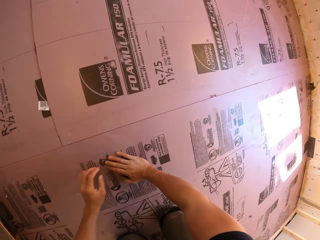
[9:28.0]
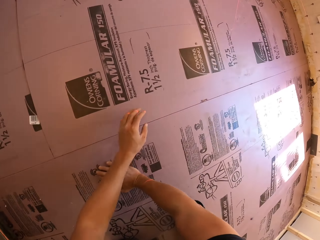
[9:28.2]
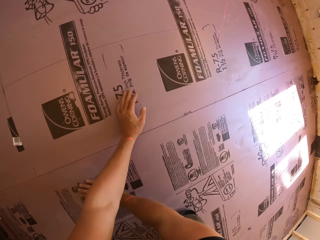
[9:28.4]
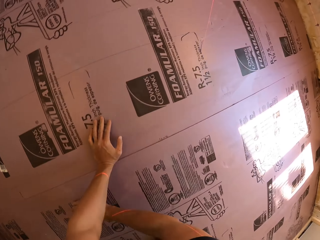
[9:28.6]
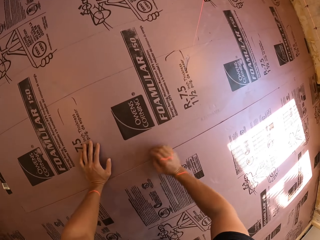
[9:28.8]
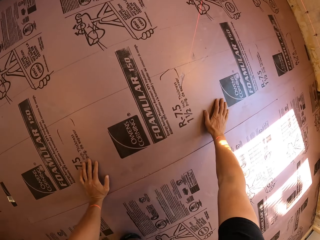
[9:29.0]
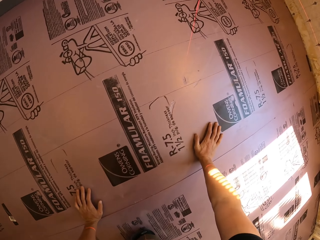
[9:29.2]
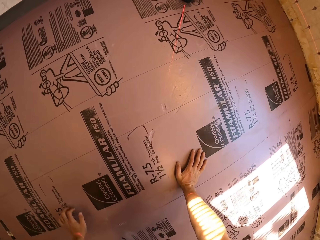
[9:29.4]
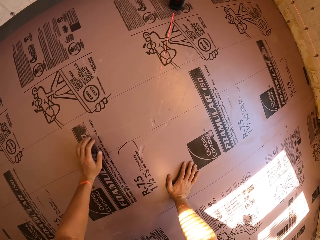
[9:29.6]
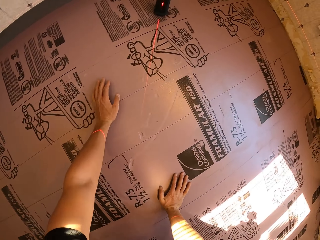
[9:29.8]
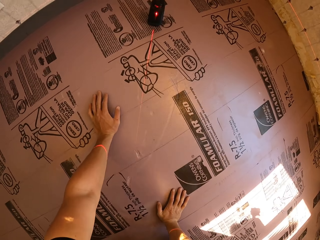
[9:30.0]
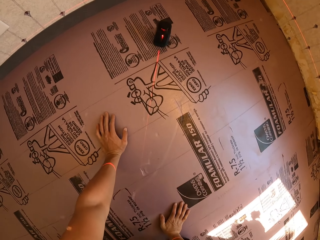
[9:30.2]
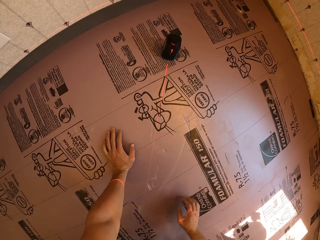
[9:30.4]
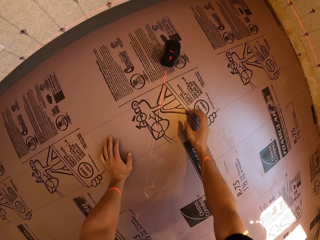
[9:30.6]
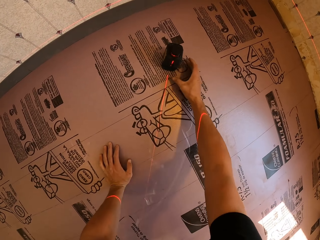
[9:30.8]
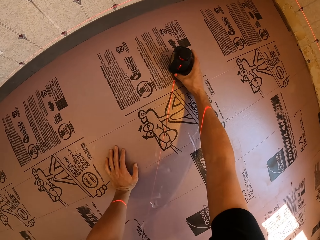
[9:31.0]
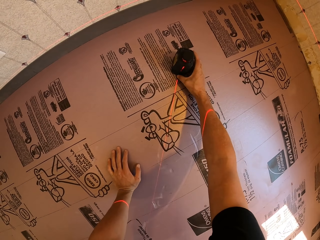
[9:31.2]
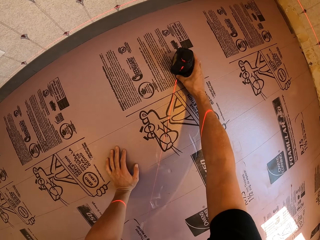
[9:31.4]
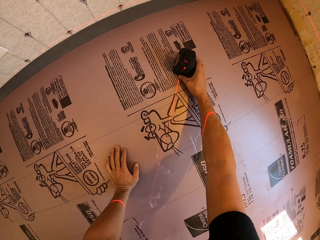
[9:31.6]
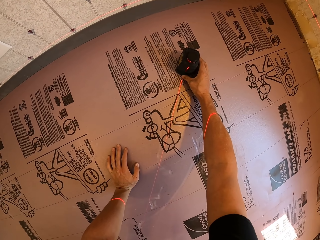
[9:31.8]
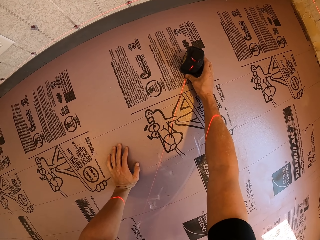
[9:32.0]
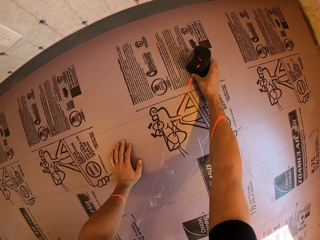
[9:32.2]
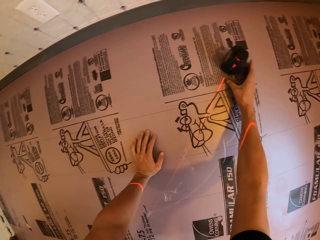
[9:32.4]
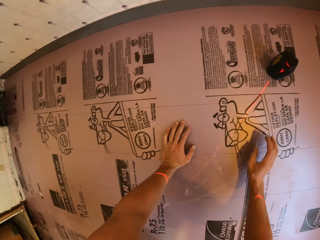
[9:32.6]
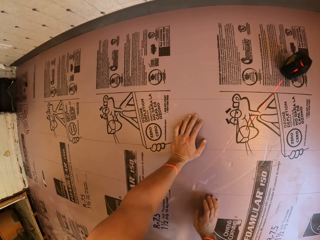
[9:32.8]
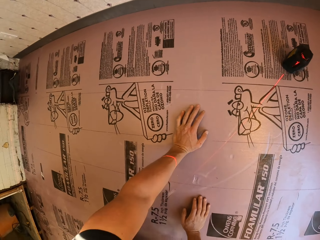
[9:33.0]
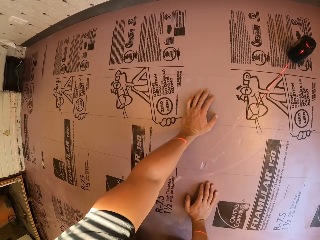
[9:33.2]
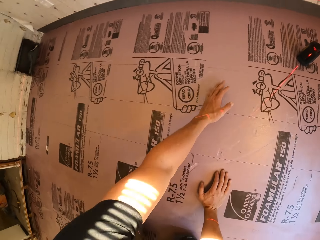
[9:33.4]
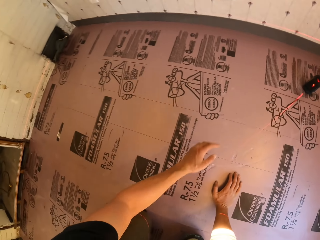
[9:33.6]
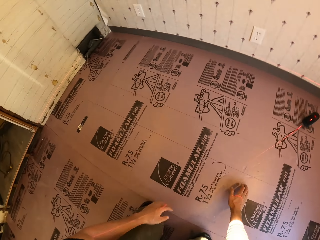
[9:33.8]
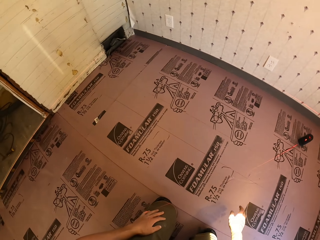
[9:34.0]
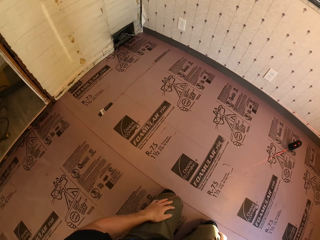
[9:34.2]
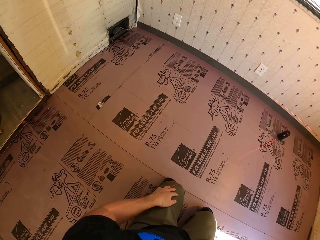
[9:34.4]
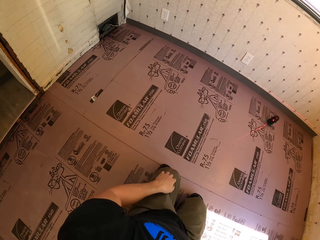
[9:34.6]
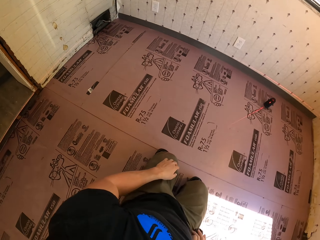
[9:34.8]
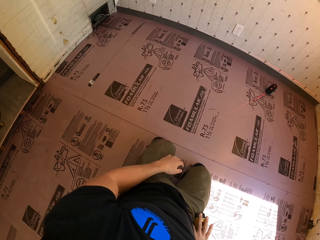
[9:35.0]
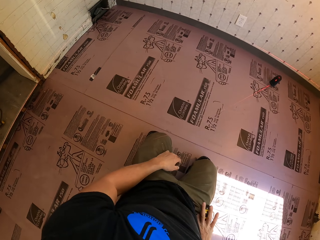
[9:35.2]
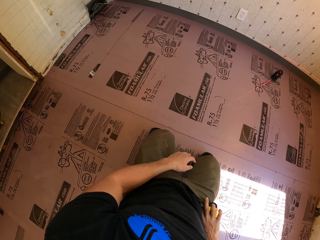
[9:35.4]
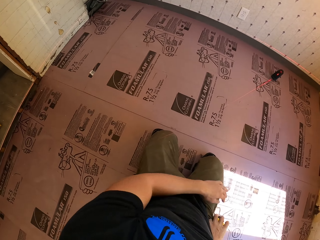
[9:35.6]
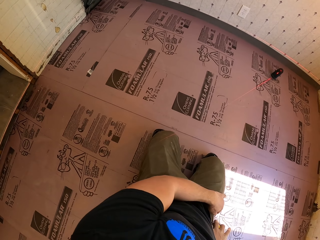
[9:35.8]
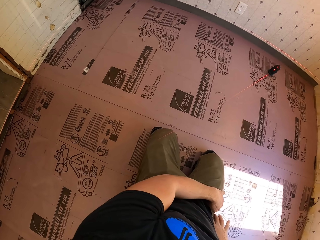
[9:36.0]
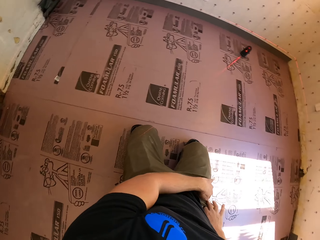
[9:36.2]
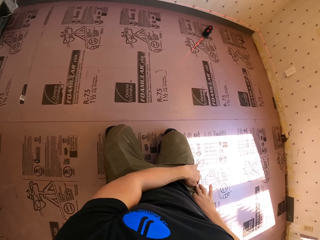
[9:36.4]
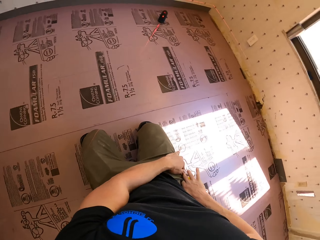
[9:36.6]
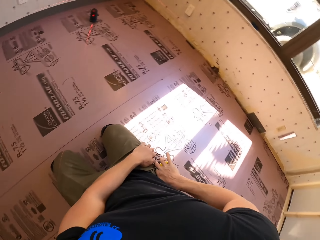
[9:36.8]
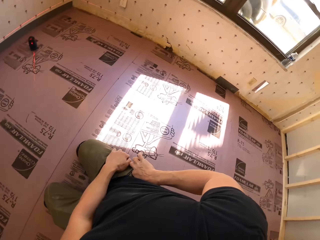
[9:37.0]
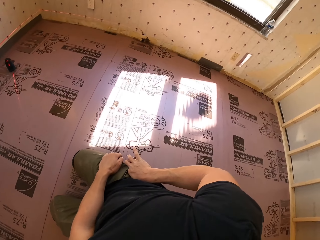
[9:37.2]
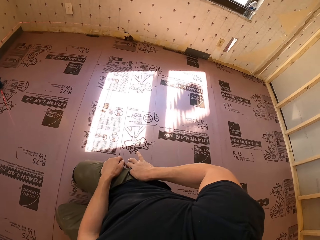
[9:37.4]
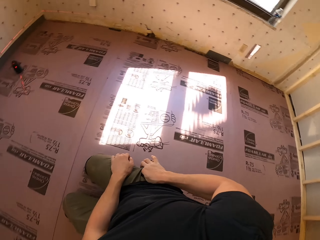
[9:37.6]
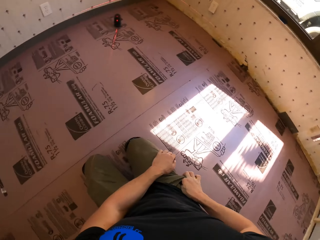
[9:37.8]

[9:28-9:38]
The camera wearer moves with hands on the floor. He adjusts a red laser torch. He moves the line laser on the floor. He crawls back on the floor. He removes the pencil in his pocket.

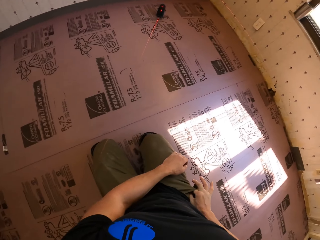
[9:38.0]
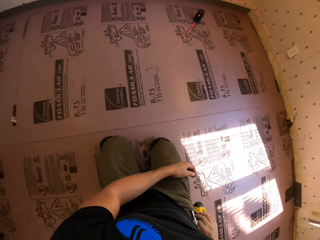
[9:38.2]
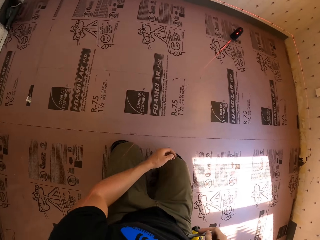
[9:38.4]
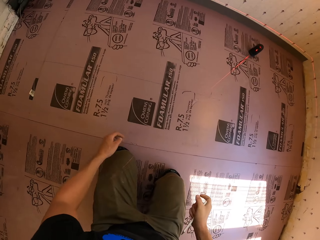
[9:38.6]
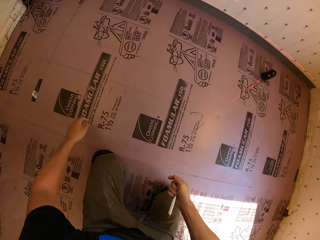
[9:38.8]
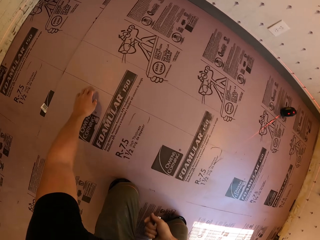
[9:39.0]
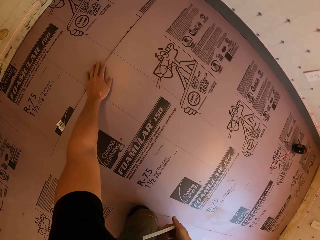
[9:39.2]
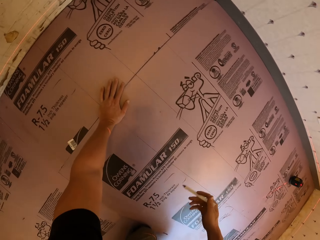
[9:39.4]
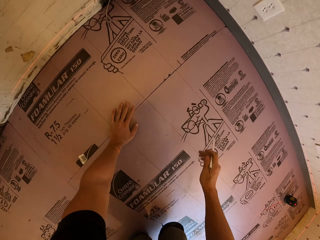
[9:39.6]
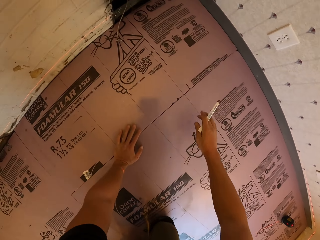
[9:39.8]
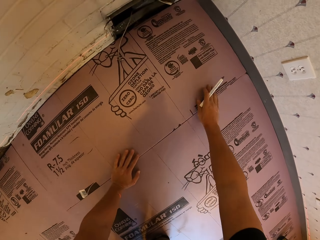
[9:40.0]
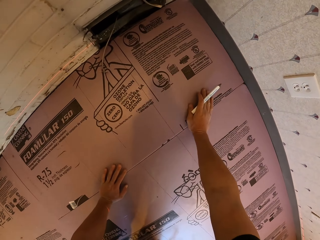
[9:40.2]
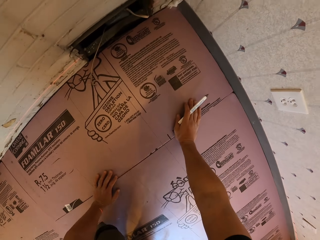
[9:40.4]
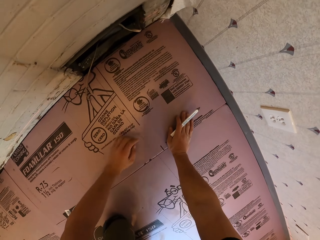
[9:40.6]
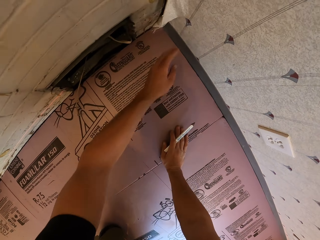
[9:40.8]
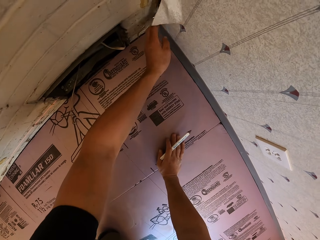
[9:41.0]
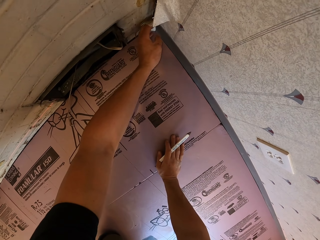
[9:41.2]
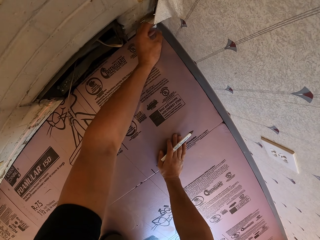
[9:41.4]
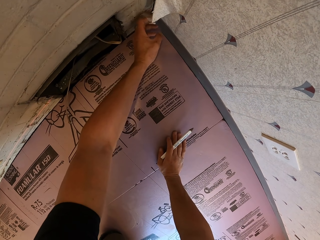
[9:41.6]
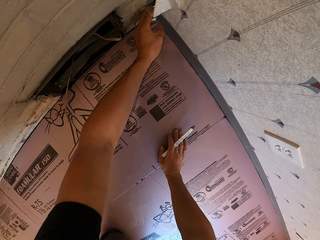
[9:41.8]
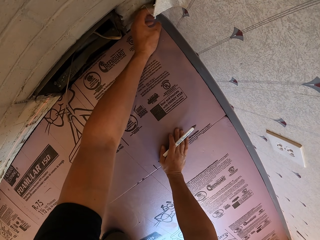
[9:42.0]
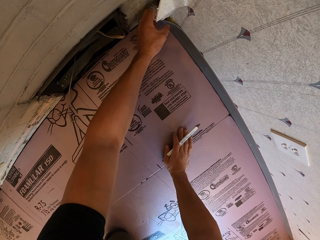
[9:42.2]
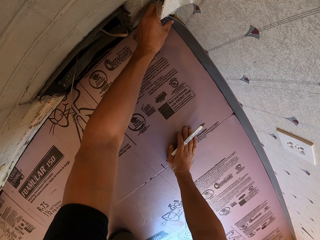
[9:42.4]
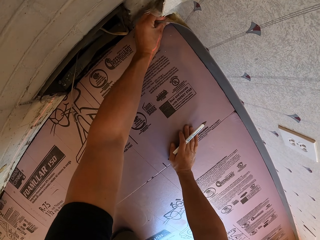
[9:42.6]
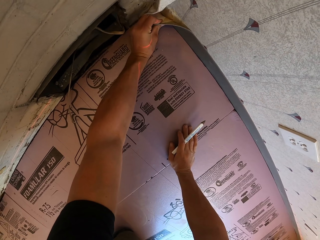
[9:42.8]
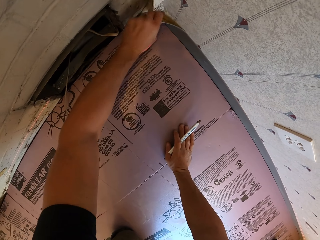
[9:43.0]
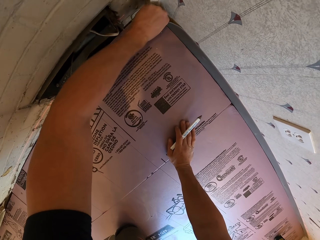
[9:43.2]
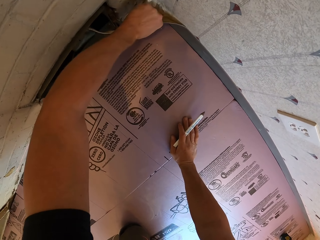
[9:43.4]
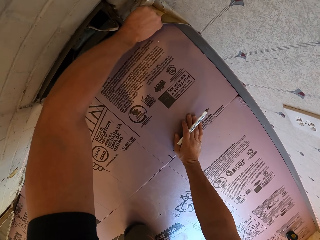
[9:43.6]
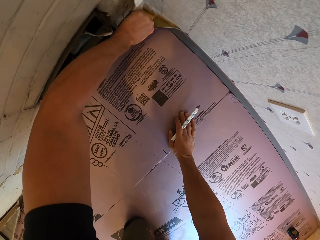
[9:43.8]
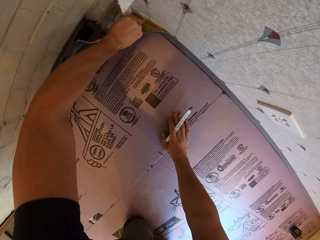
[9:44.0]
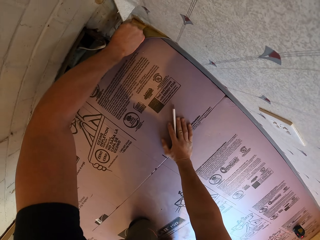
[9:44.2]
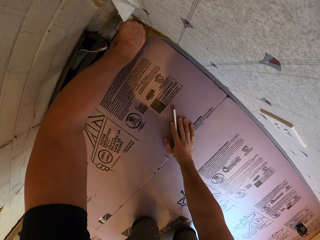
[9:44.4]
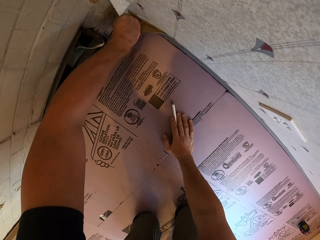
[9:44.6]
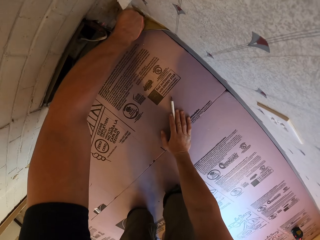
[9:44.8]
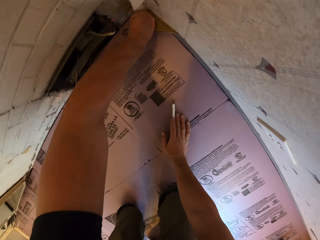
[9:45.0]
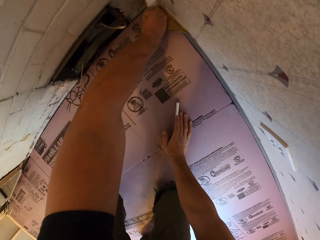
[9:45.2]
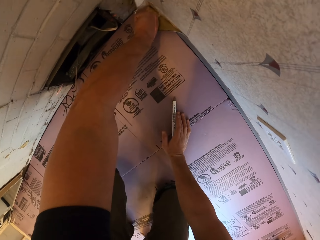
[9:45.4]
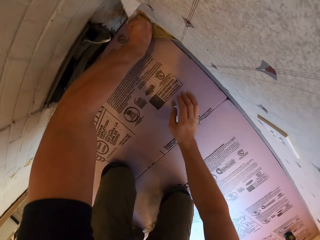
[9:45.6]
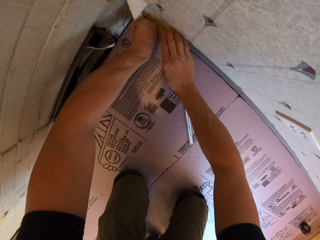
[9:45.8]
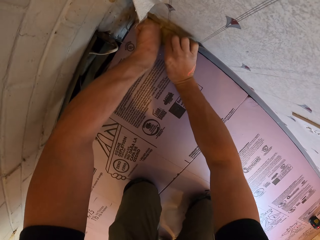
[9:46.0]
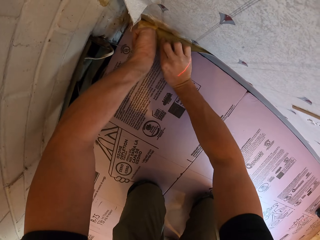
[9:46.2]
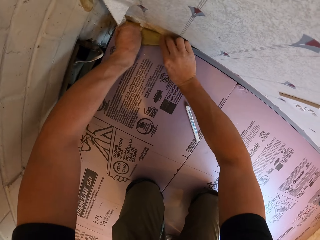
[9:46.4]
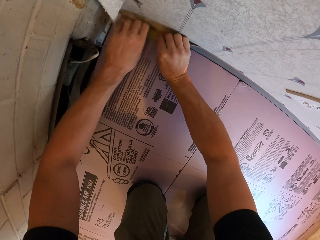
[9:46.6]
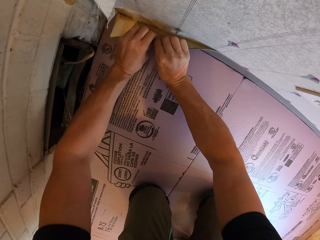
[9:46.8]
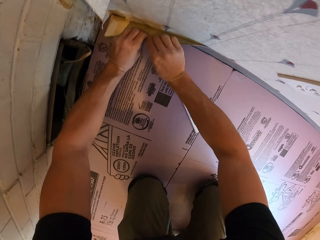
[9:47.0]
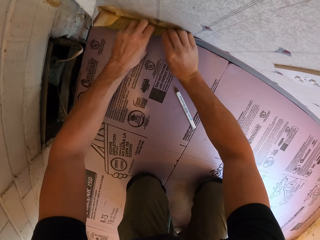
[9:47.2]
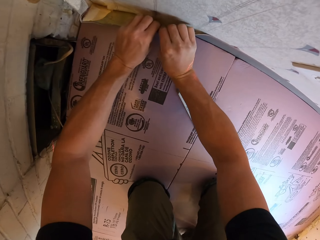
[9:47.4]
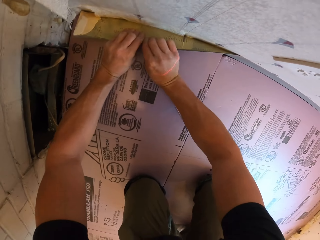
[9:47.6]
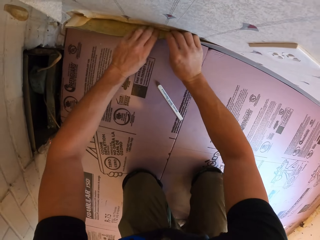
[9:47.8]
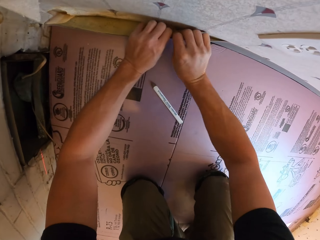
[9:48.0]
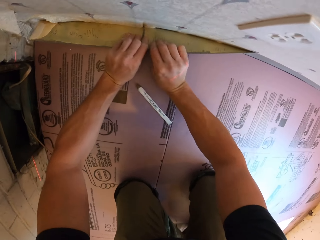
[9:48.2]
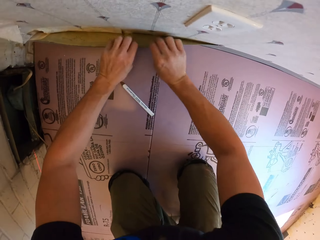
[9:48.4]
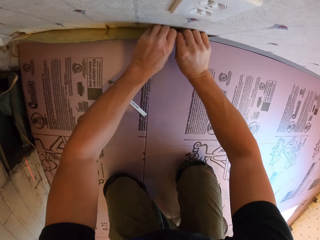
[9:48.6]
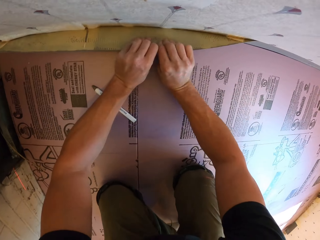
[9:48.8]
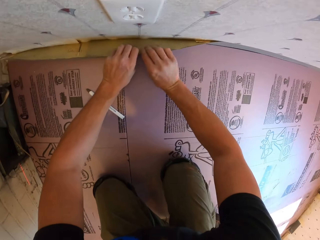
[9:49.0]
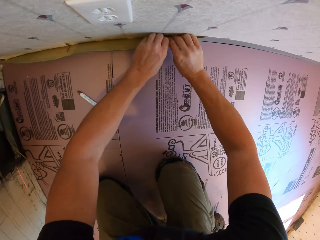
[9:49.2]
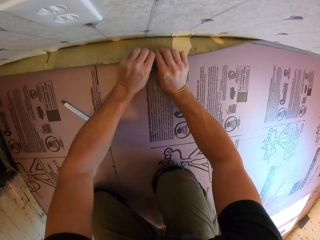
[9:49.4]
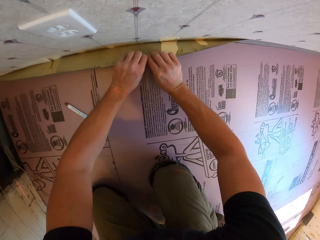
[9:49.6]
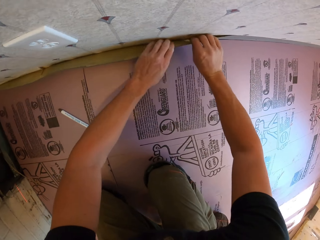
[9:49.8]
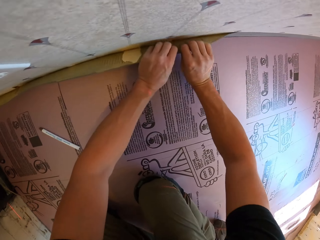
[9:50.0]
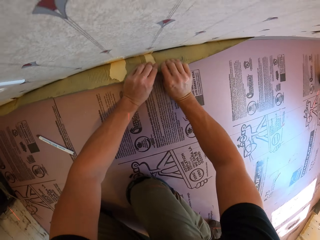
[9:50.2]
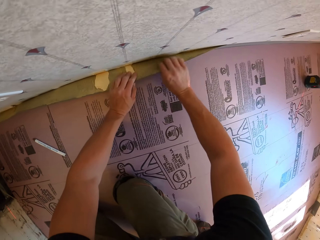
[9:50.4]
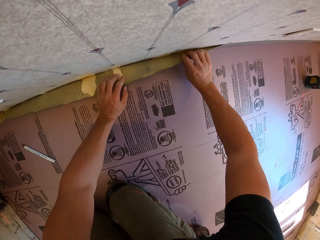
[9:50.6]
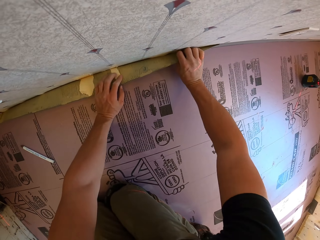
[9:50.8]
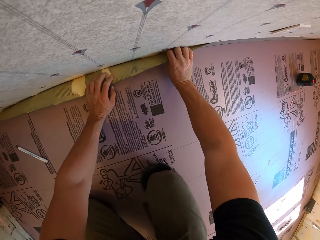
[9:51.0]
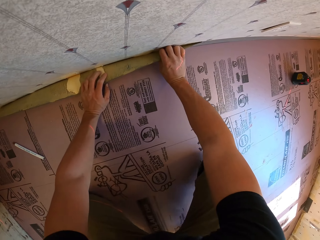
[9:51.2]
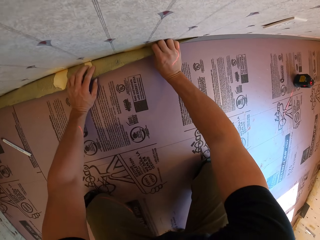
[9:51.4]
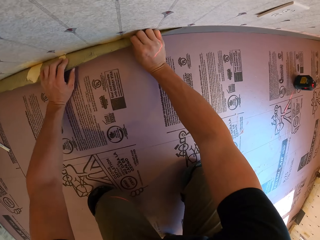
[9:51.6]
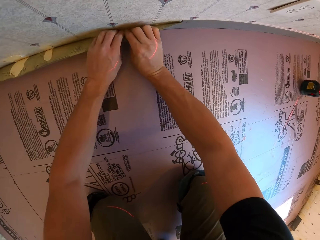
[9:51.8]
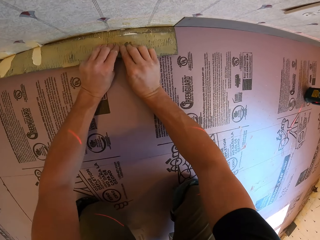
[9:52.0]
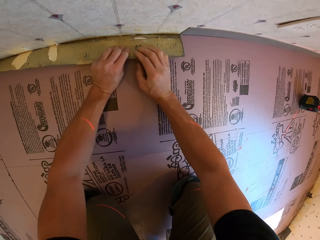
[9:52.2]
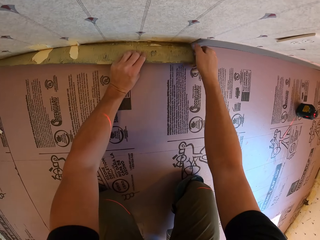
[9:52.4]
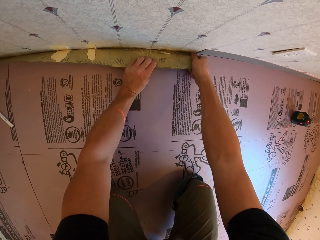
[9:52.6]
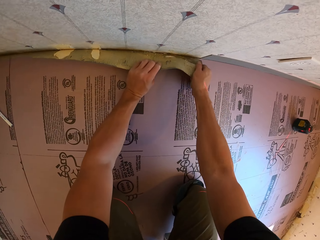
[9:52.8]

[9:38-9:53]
The camera wearer crawls on the floor. He peels off the floor wallpaper with his left hand. He places the pencil on the floor. He peels off the floor wallpaper with both hands.
